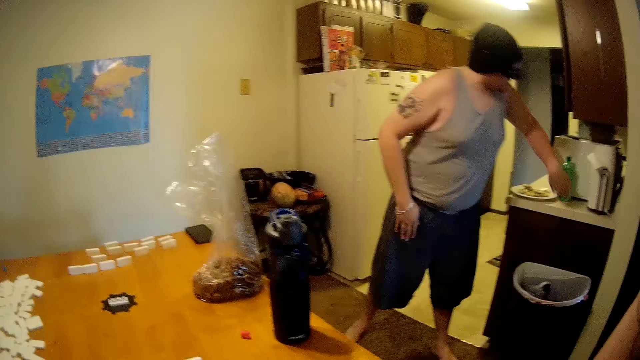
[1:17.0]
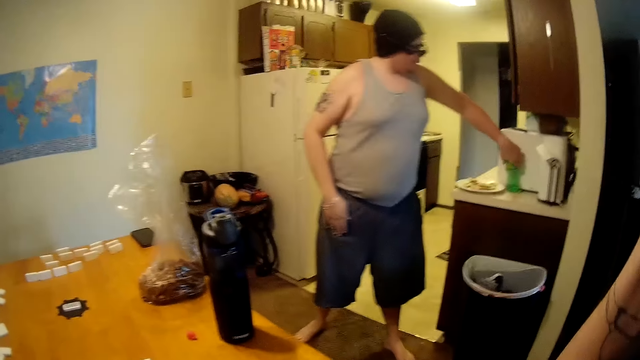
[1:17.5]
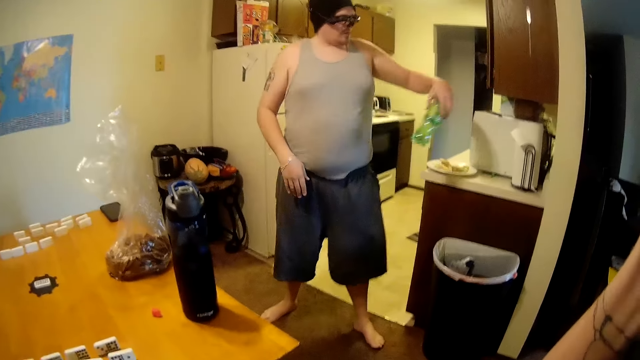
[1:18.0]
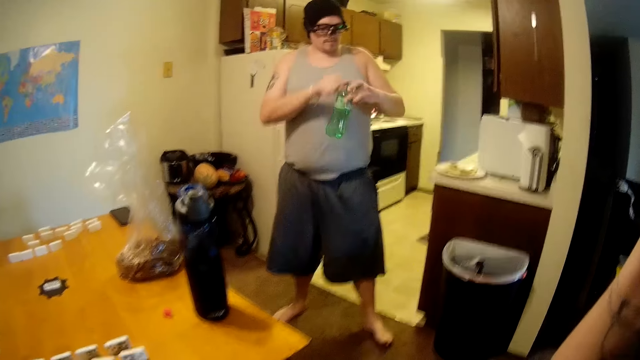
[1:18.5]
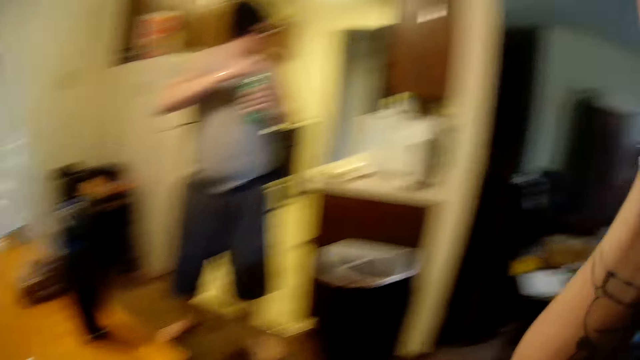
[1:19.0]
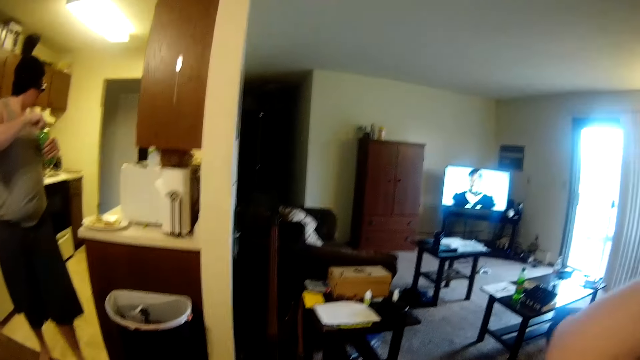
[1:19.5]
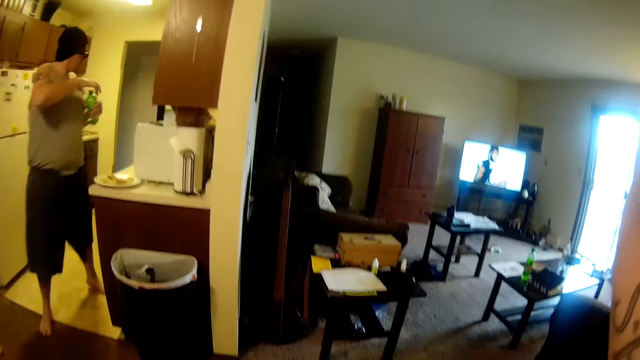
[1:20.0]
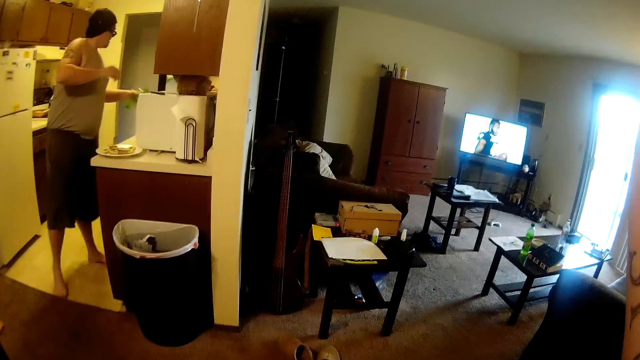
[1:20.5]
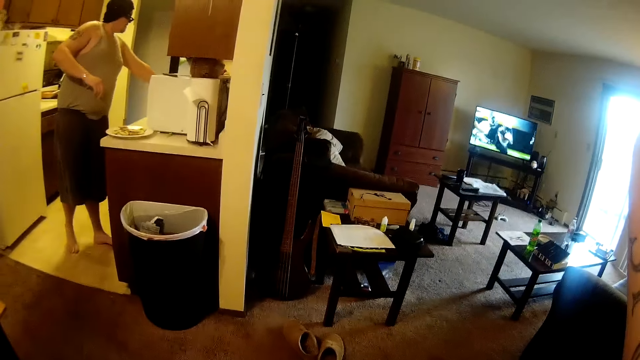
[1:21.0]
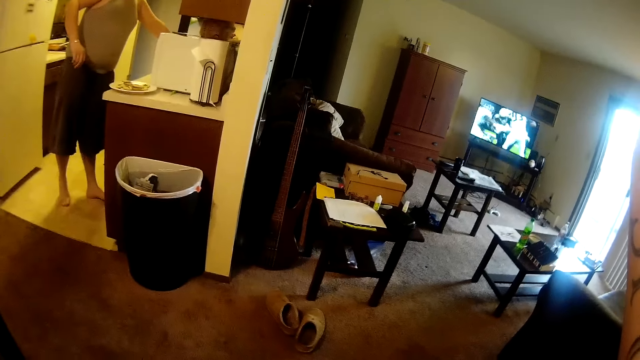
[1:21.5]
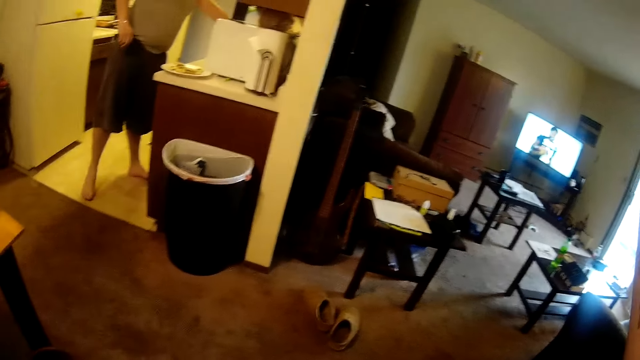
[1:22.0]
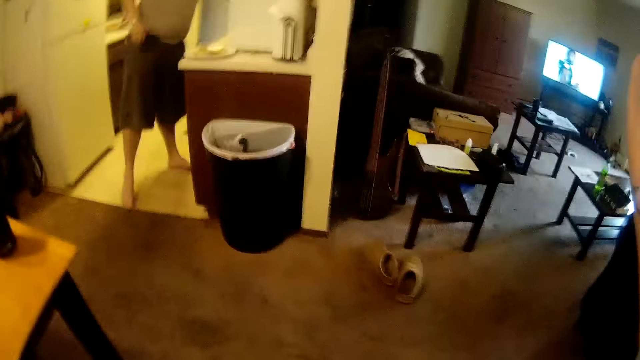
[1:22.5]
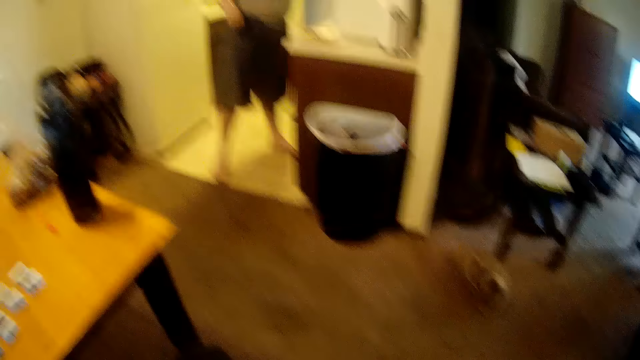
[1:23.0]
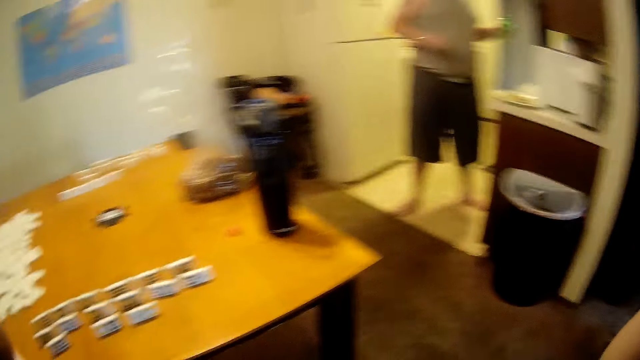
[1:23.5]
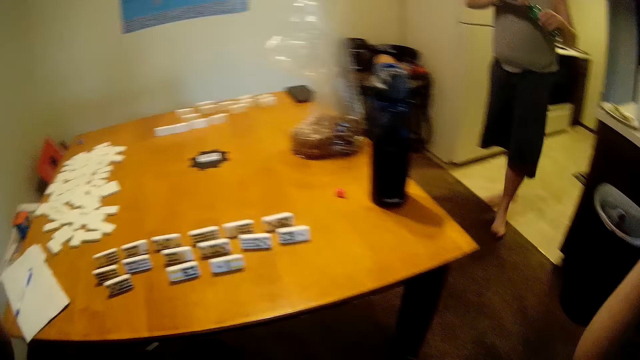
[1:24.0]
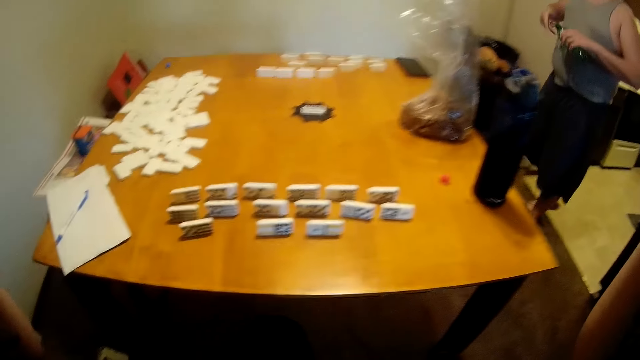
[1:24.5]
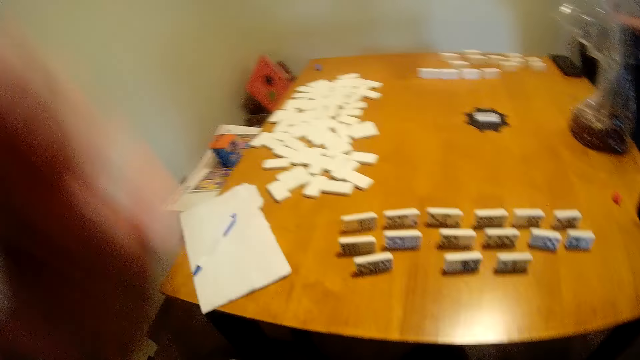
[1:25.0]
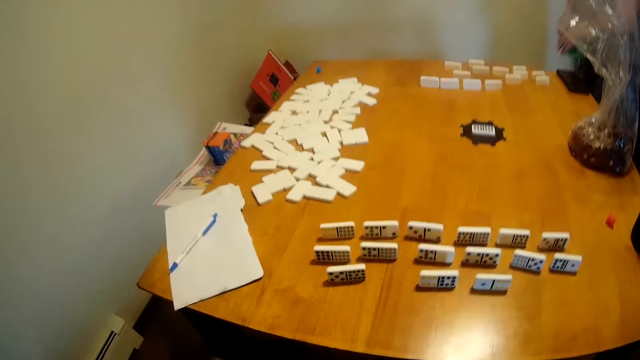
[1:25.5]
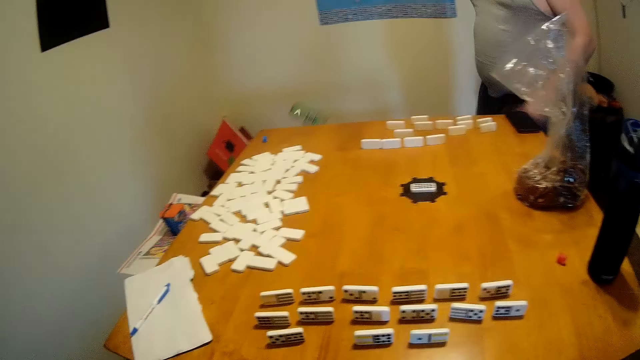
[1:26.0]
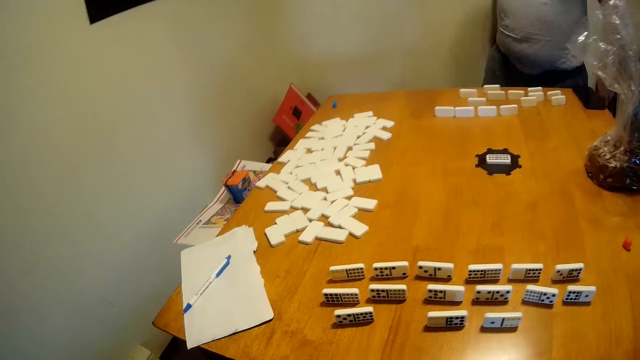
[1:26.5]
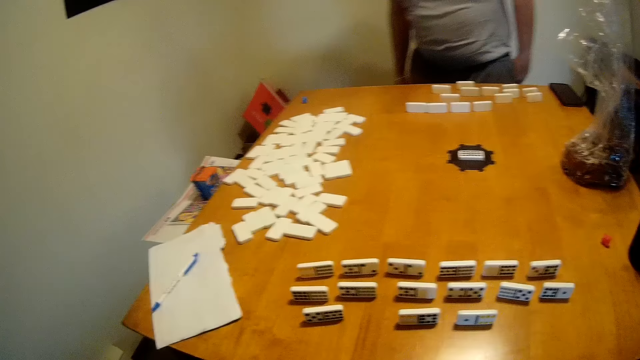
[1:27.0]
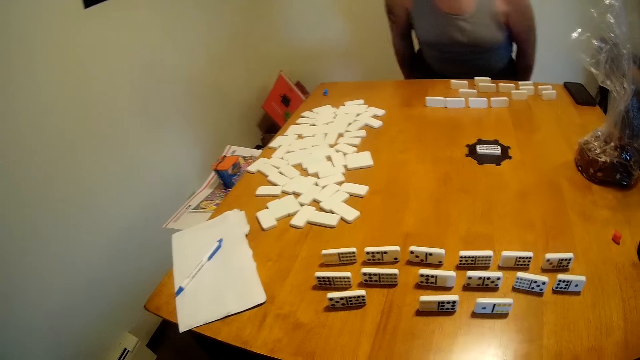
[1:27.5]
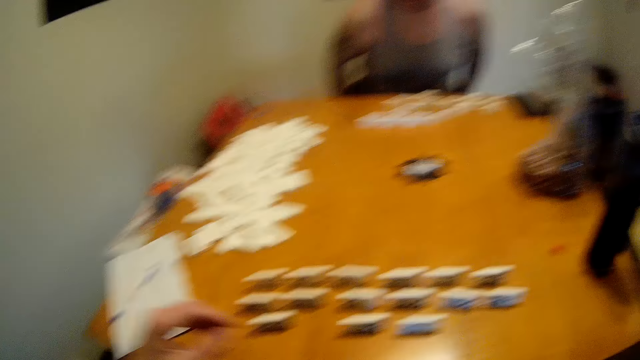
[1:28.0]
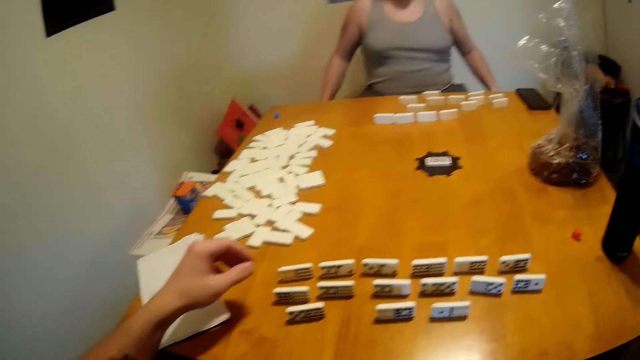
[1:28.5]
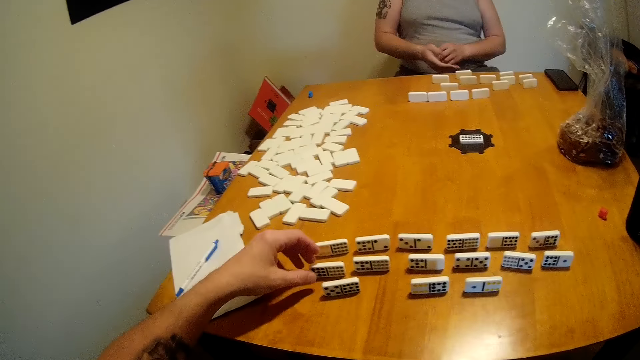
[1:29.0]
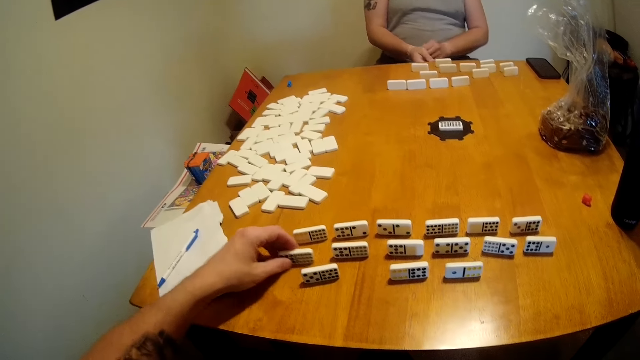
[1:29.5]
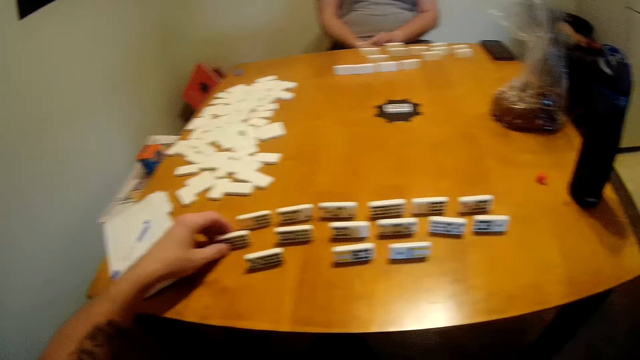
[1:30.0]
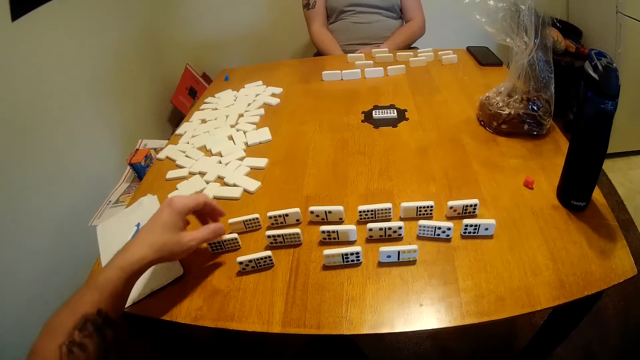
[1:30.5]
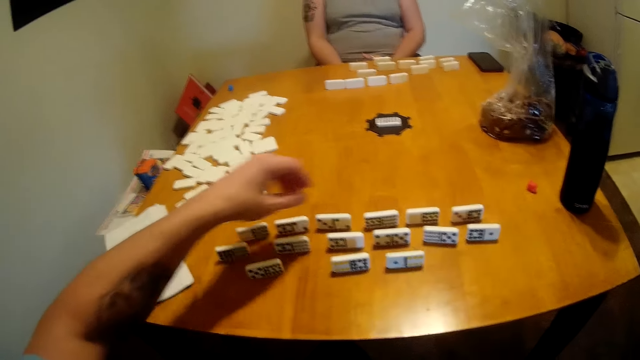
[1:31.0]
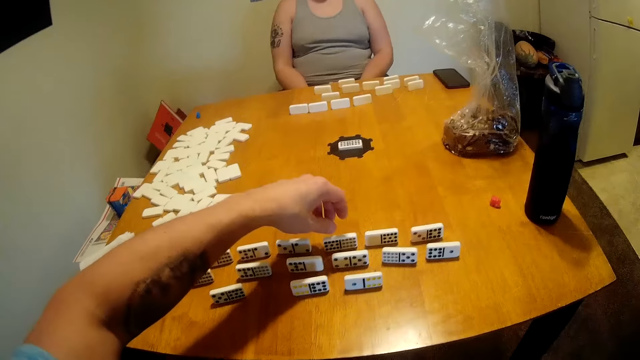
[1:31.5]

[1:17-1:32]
The camera wearer looks around the house. A man picks a bottle from the sink table. The camera wearer holds a camera. The man opens the bottle lid. The camera wearer looks around the house. The man pours water from the bottle, closes the water bottle, and walks to the table. The camera wearer holds the camera. The man drops the water bottle and throws the bottle away. The man sits down. The camera wearer moves a tile on the table. The man looks around the table. The camera wearer looks around the table.

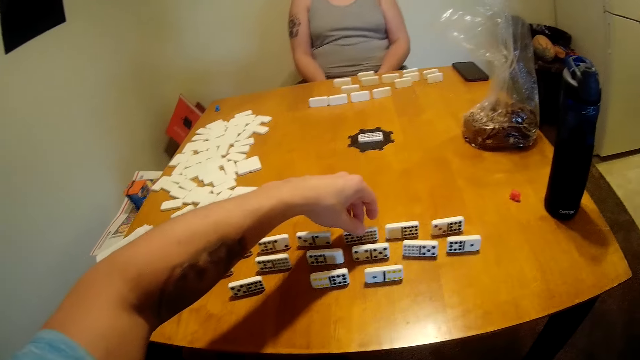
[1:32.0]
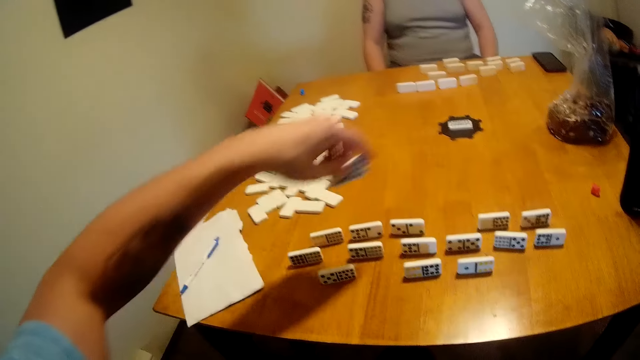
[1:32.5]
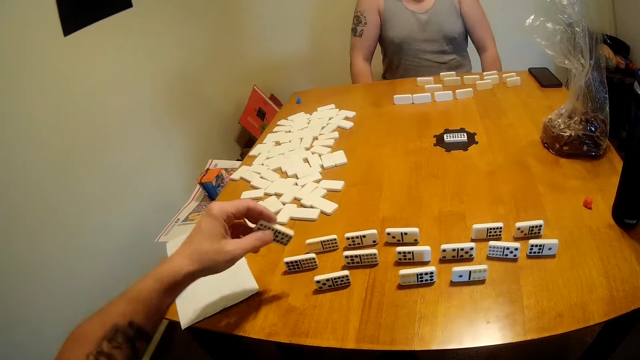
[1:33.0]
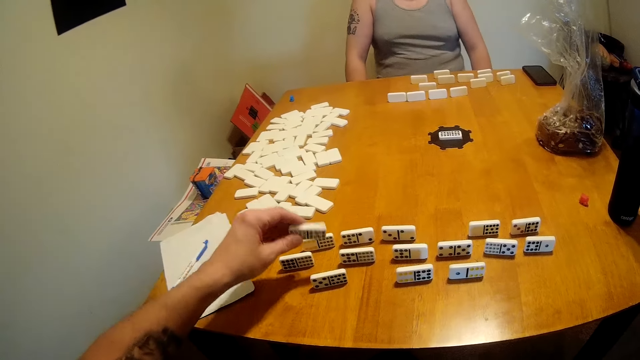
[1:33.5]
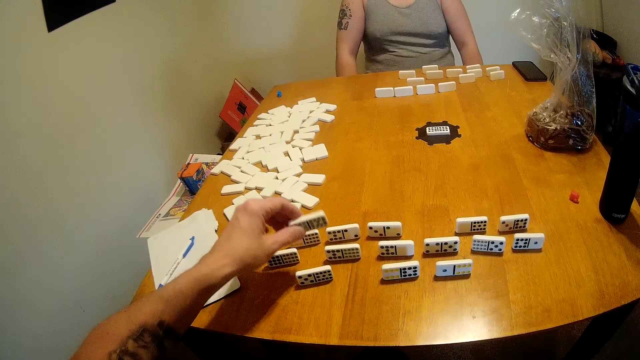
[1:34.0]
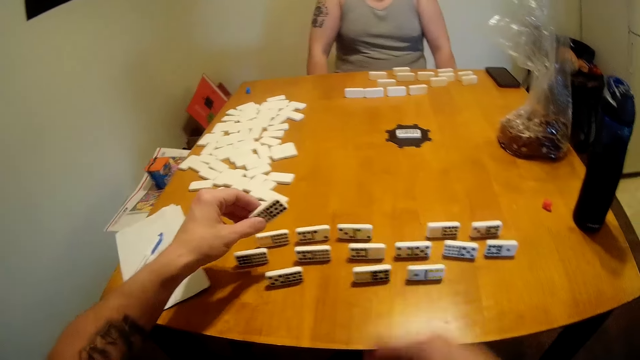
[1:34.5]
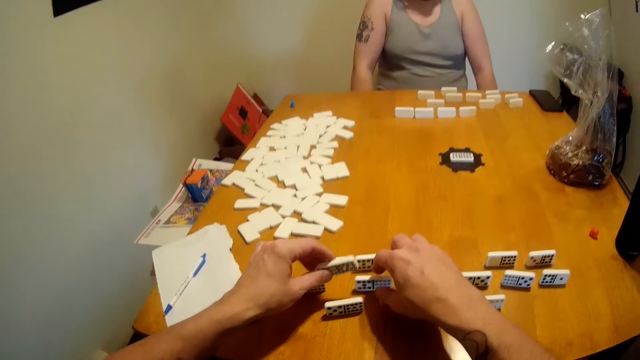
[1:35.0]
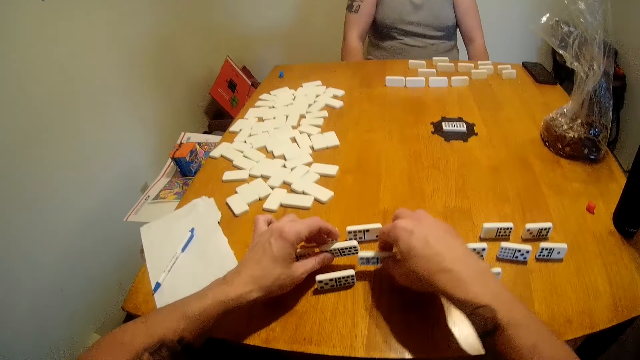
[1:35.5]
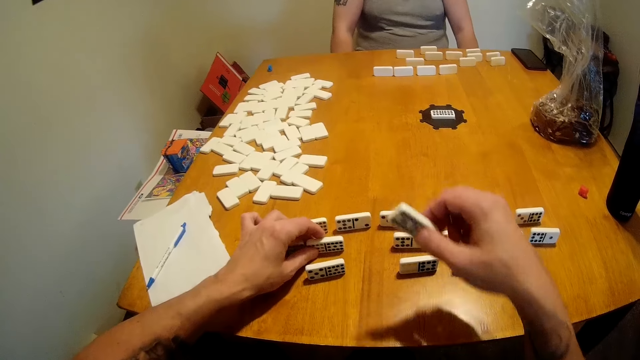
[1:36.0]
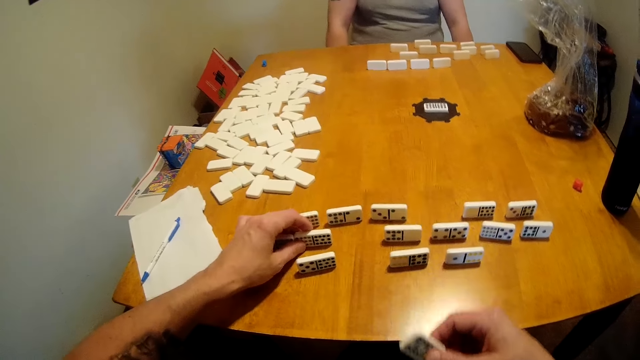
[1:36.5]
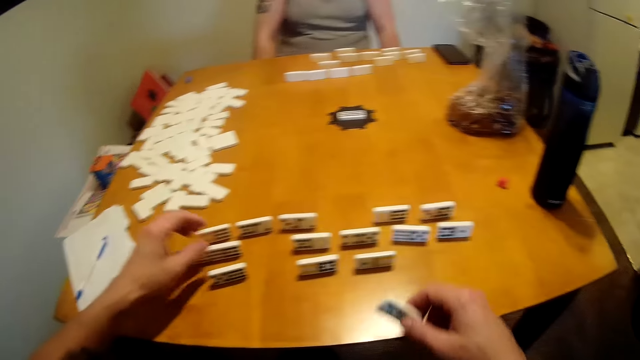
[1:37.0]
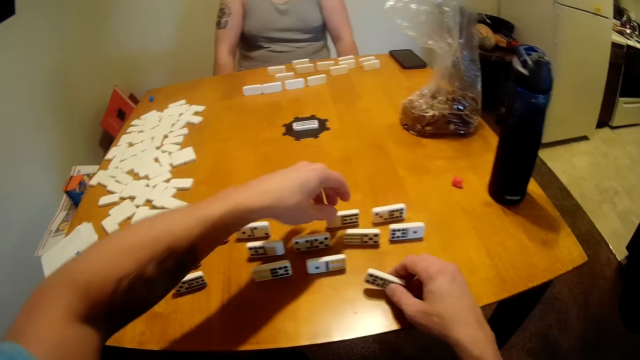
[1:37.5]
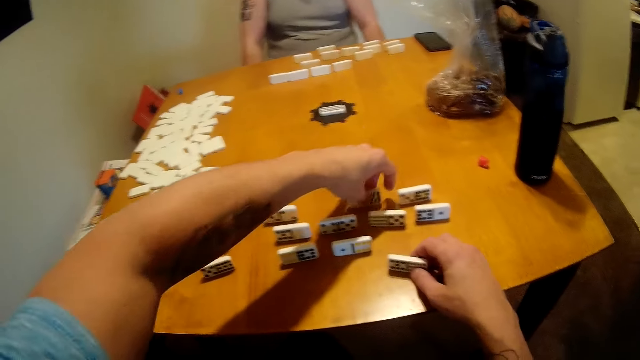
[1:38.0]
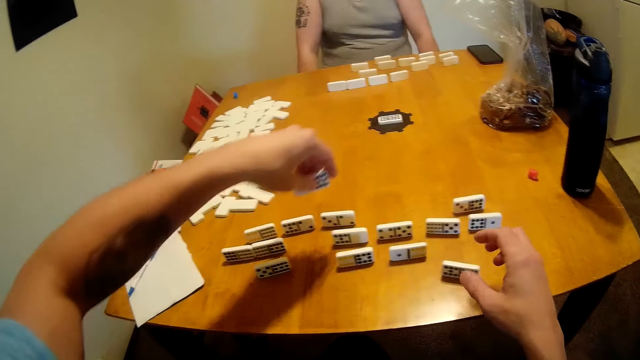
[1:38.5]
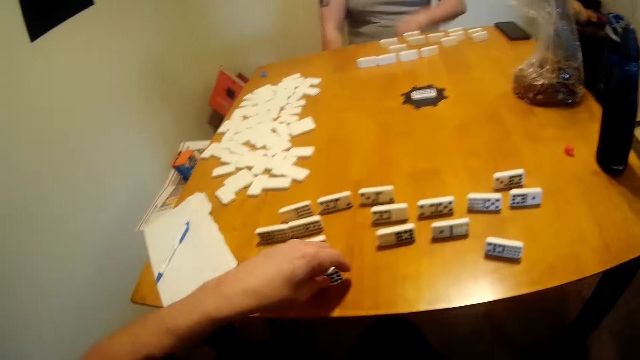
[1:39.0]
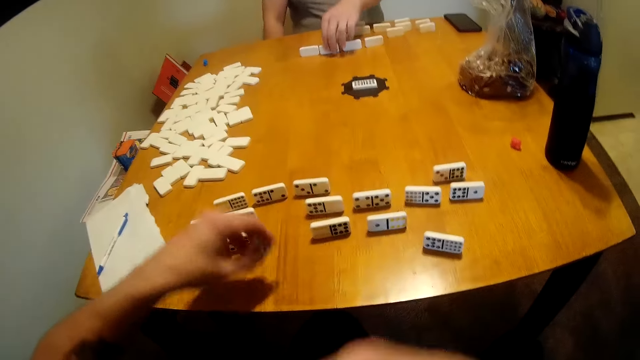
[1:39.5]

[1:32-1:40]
The camera wearer lifts a tile from the table. They look around the table. They lift another tile from the table. They place a tile on the table. They look around the table. They place another tile on the table. They lift a tile from the table. They touch something. They place a tile on the table.
